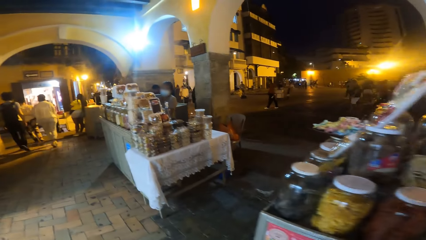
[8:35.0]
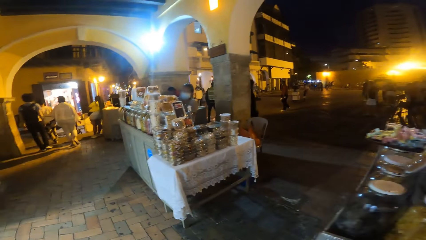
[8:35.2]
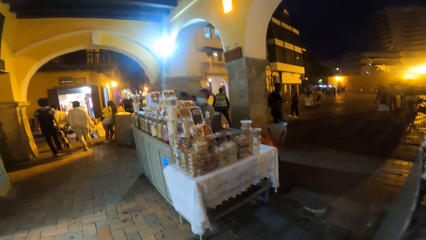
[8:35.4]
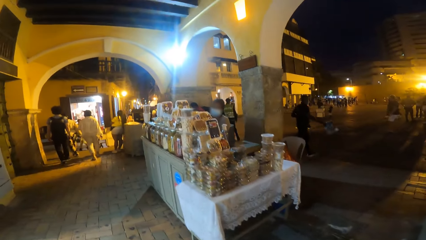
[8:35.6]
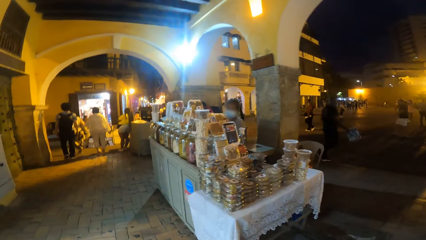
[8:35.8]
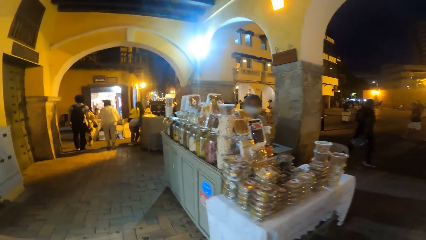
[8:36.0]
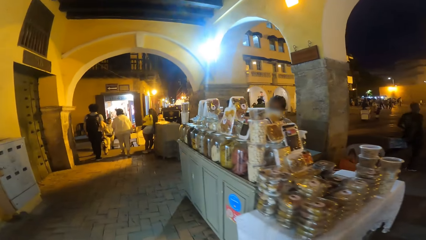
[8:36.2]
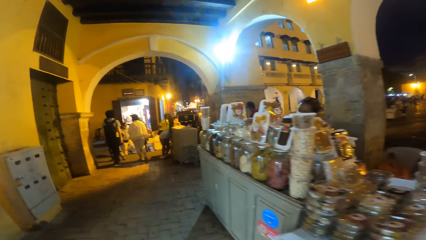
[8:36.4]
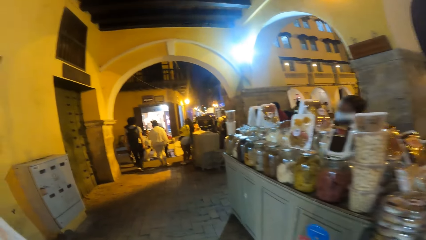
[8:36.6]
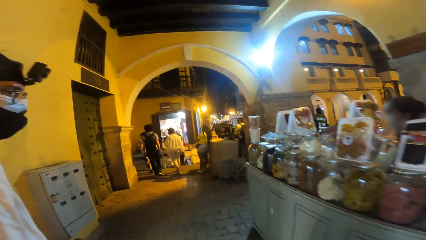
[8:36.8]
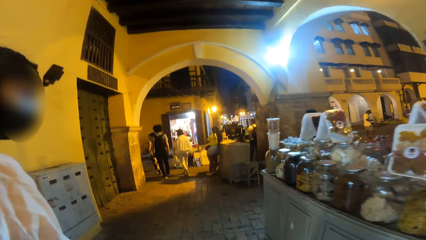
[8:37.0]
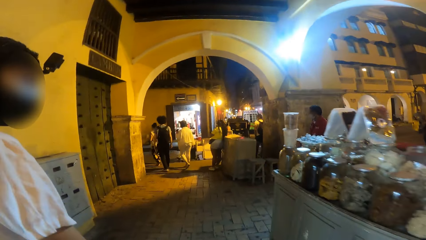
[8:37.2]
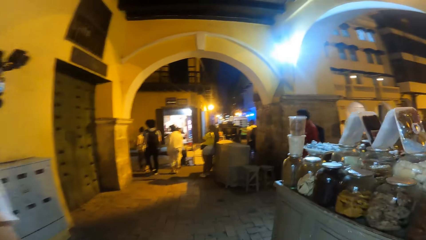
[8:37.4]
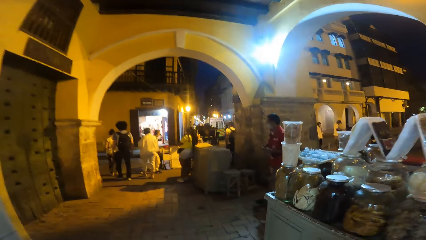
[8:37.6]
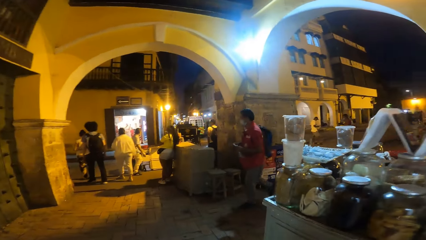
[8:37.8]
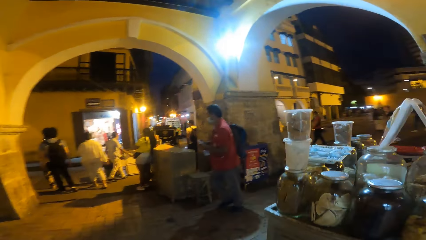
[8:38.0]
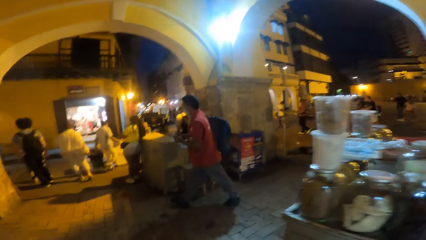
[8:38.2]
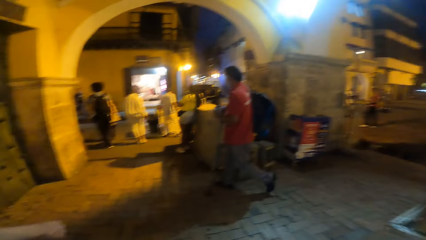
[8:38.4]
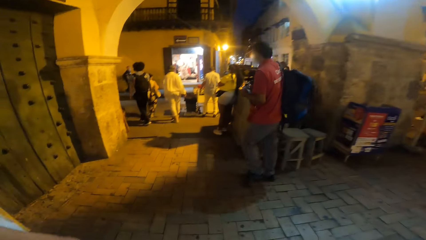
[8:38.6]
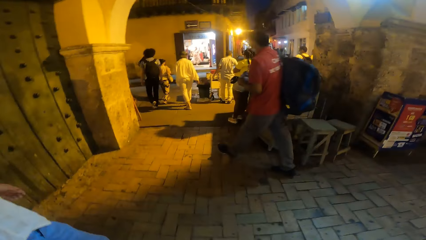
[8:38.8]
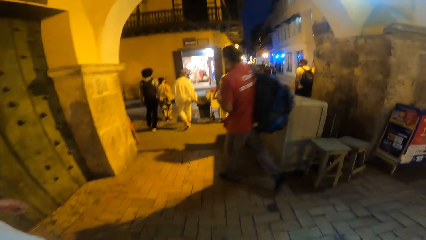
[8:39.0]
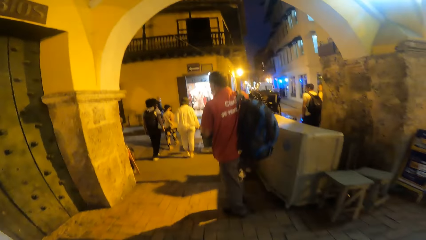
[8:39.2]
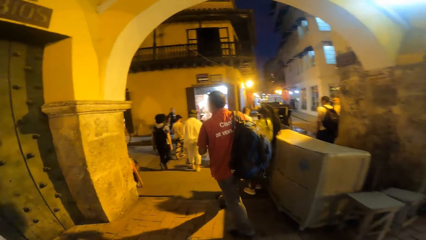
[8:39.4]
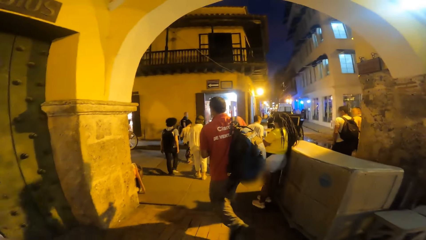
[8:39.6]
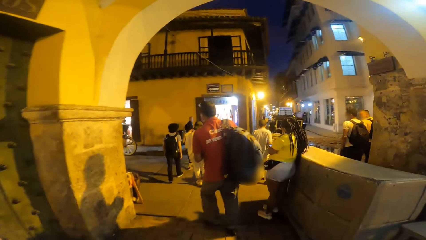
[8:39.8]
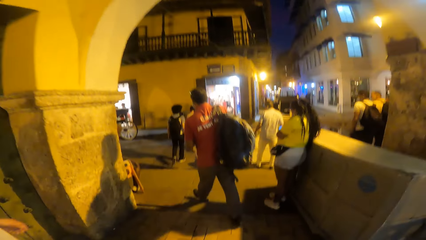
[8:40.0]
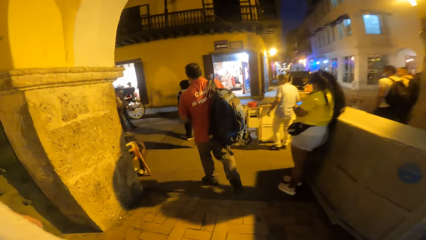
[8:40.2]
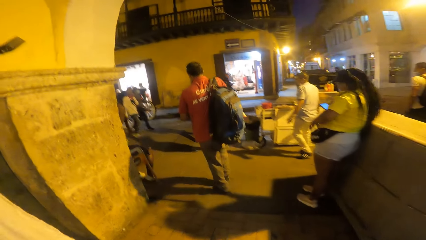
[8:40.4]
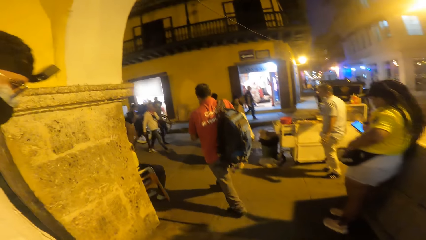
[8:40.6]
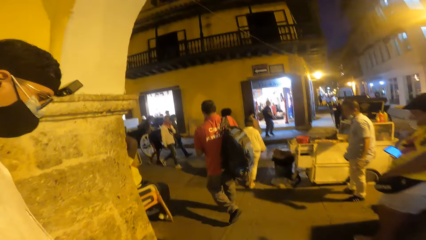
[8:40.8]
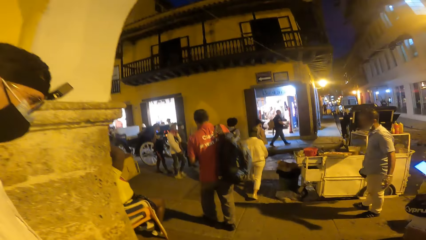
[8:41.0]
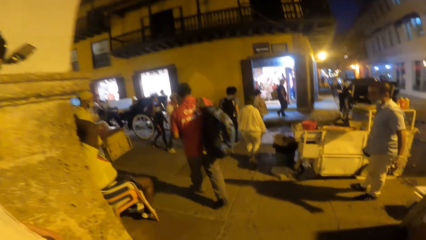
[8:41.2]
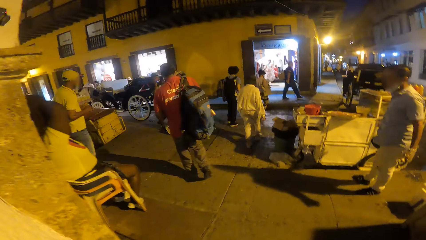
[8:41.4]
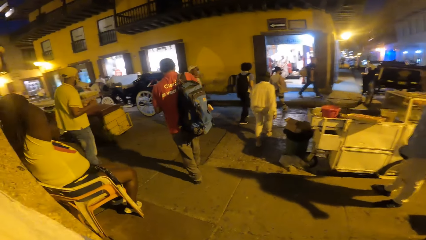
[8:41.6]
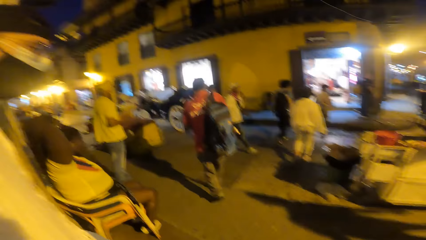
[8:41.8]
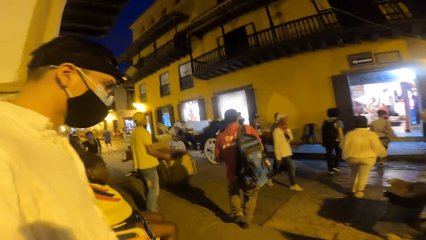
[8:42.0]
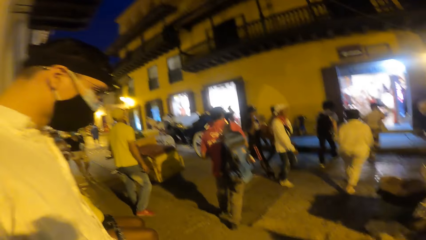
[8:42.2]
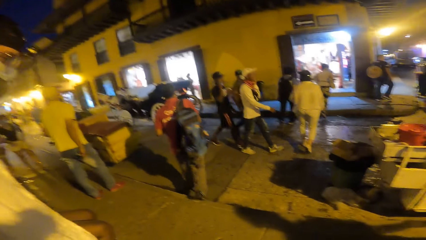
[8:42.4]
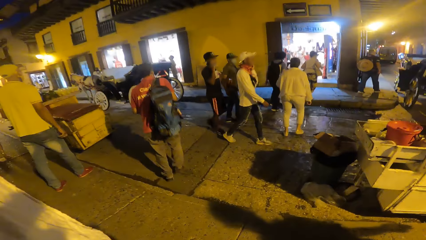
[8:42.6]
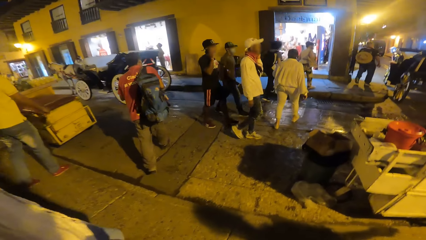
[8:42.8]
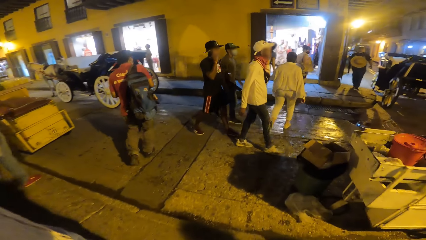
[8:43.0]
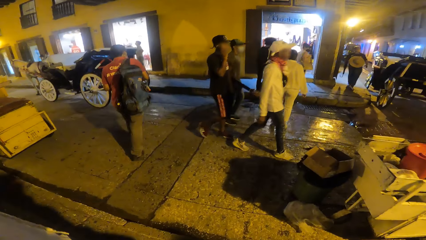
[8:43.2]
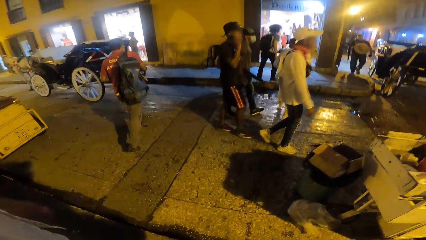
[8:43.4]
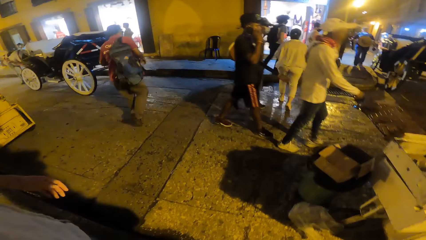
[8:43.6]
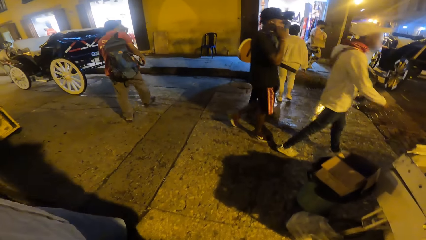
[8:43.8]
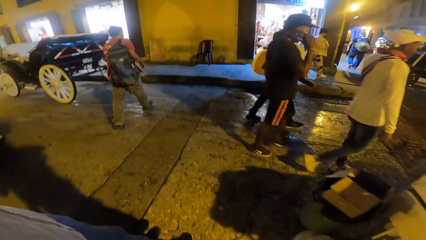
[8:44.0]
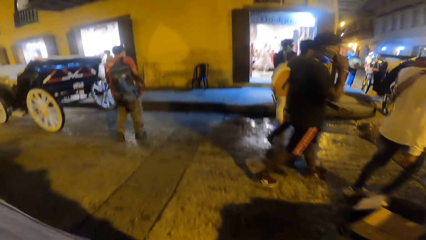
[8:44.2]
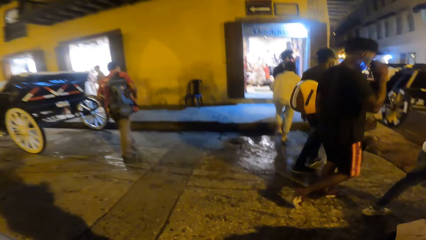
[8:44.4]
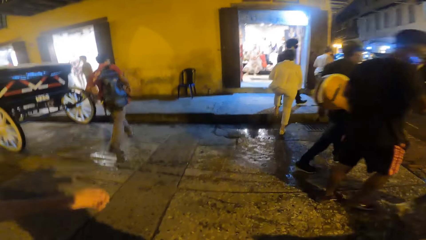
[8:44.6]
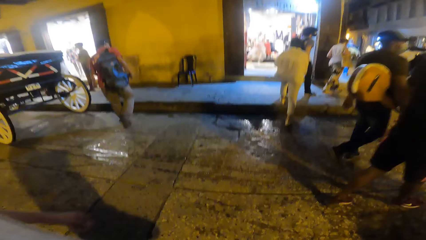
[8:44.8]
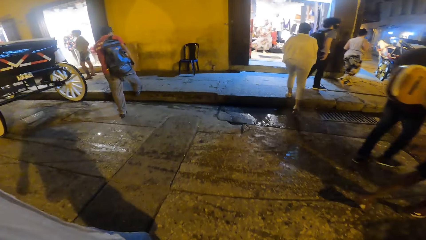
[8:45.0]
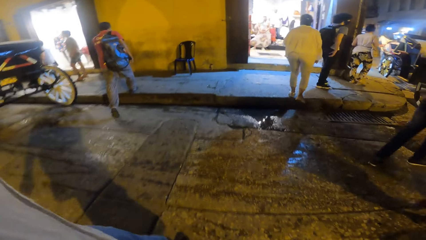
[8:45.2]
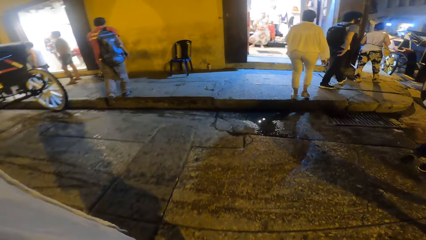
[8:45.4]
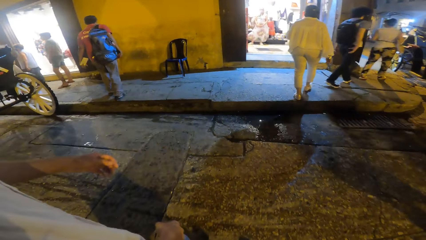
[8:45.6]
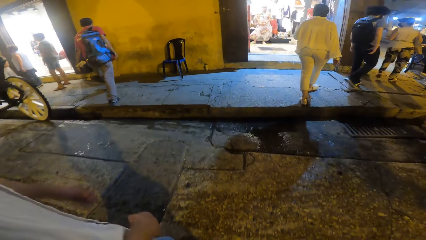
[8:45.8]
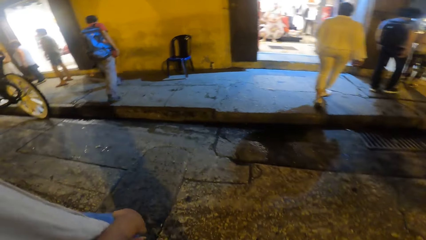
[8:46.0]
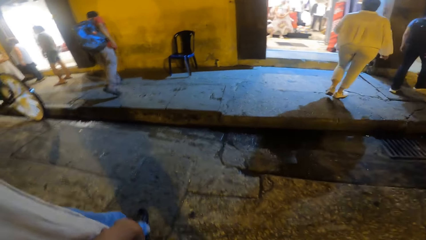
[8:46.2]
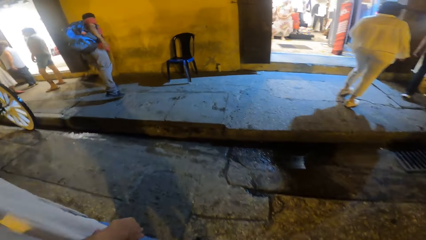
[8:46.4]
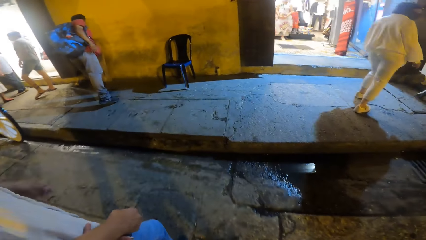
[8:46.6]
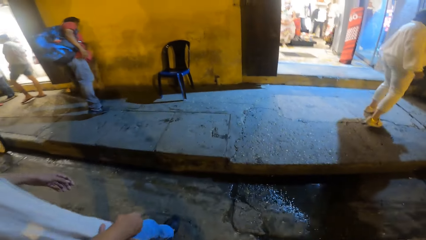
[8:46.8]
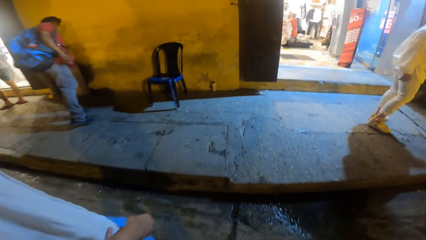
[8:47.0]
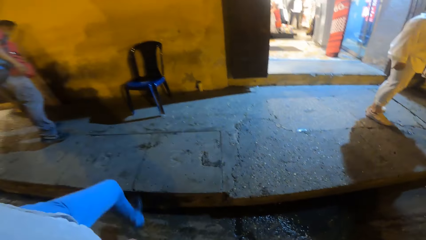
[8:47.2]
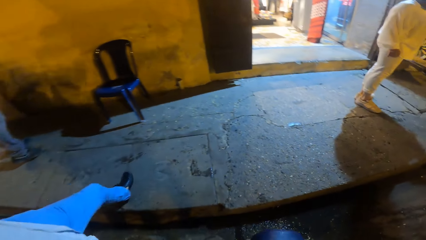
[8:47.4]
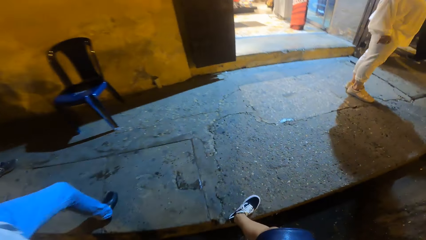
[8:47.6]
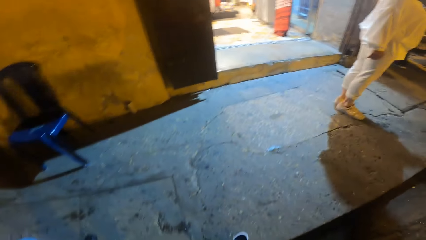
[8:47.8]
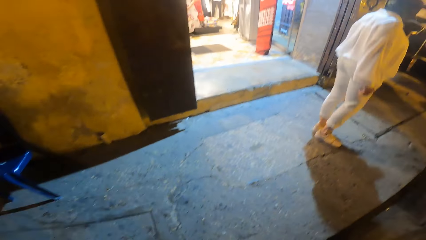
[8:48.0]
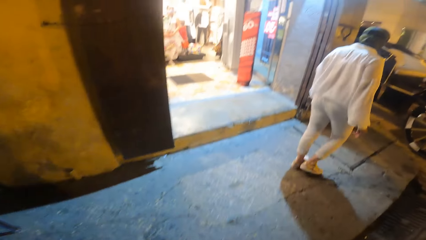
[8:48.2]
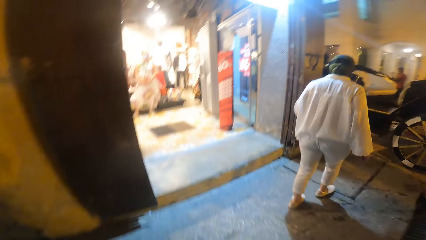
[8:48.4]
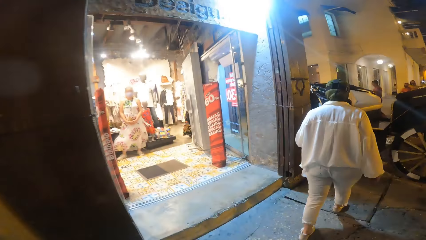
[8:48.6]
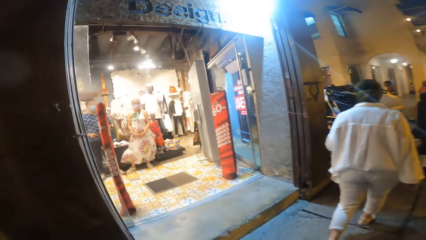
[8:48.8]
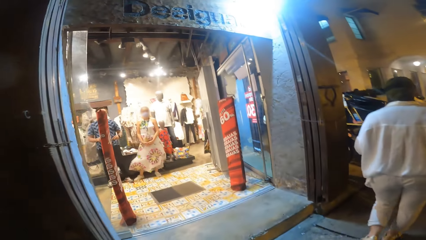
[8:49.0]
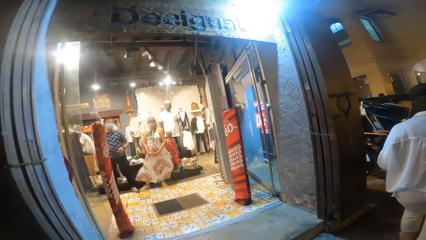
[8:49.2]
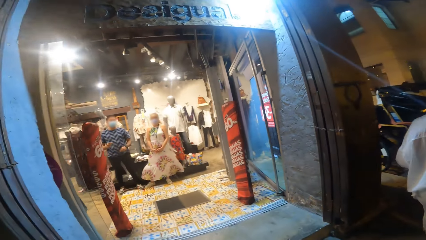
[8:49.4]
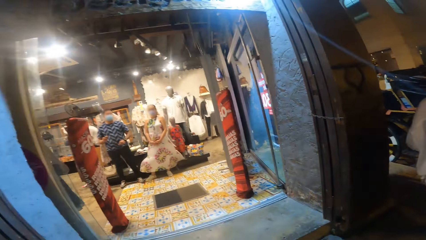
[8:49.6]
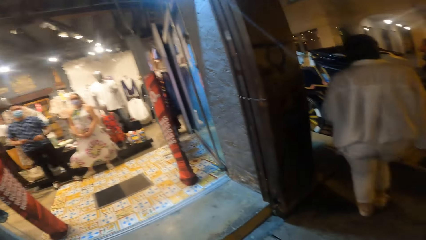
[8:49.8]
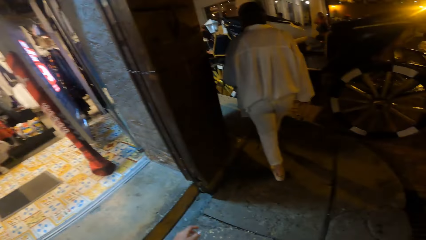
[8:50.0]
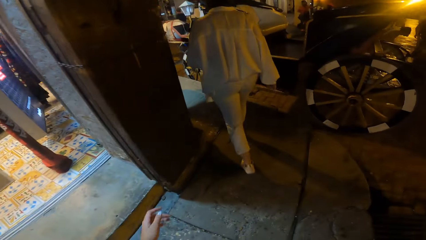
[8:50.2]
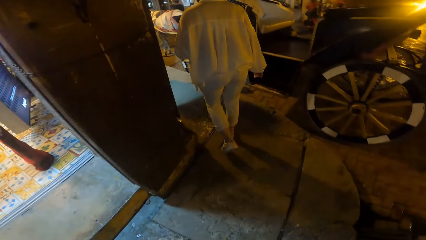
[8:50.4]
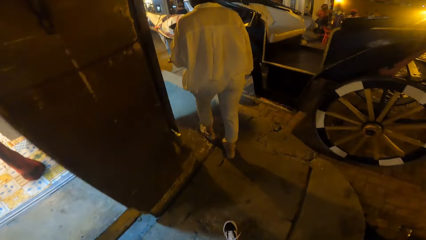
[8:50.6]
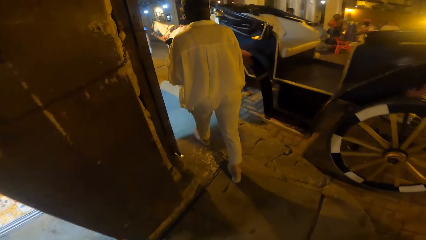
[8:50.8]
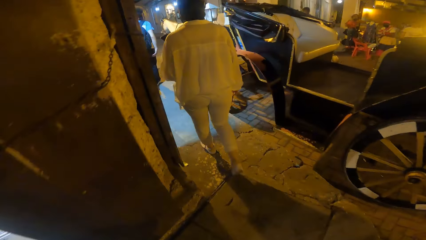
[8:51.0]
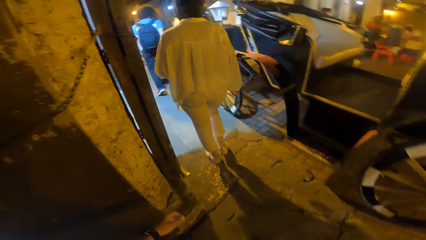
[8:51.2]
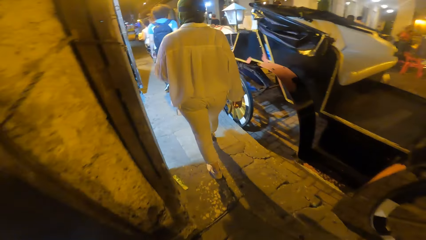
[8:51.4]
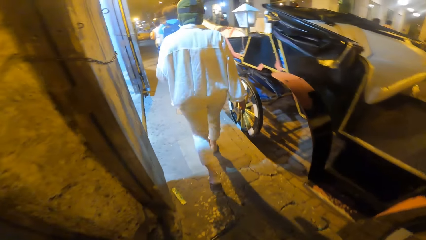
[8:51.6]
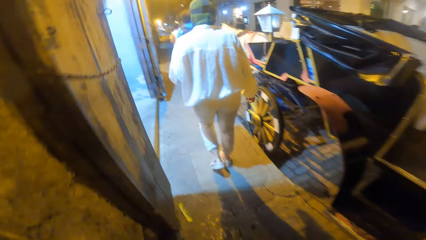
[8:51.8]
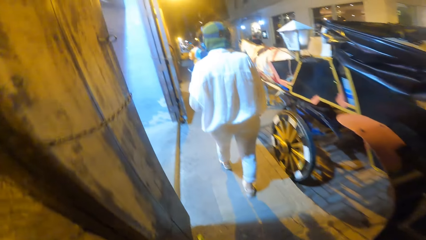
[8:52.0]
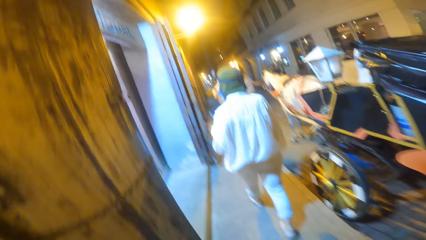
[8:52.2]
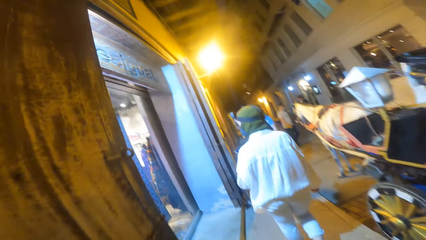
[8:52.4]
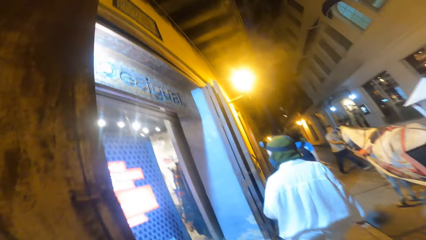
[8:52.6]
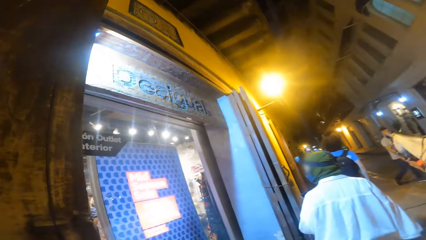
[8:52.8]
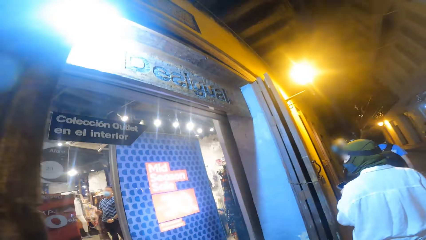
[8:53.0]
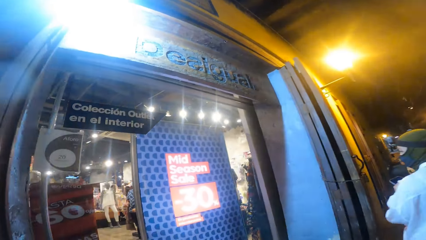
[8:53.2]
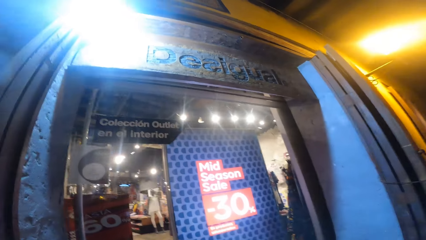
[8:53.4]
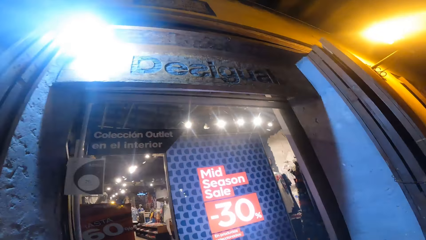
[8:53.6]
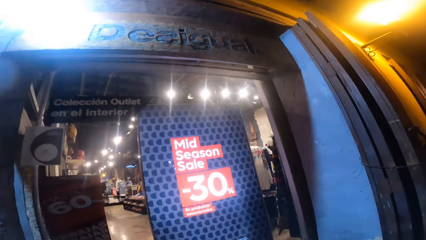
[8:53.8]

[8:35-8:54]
The man walks on the corridor towards the walkway.
